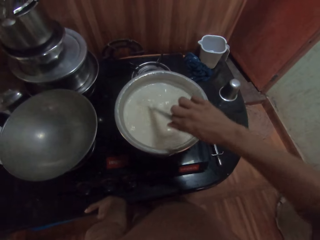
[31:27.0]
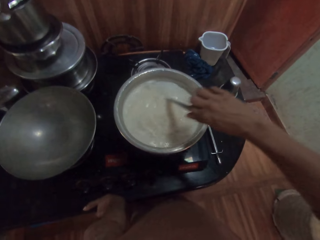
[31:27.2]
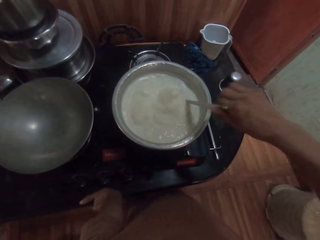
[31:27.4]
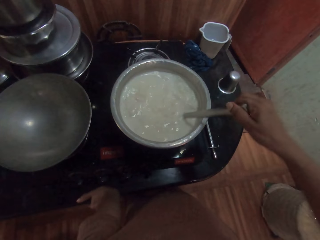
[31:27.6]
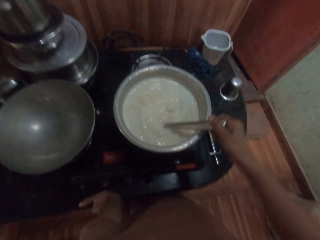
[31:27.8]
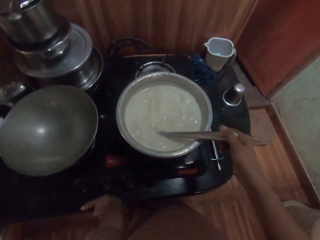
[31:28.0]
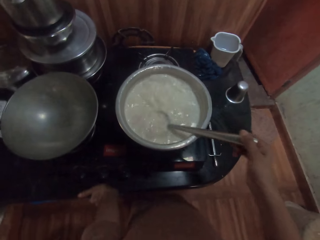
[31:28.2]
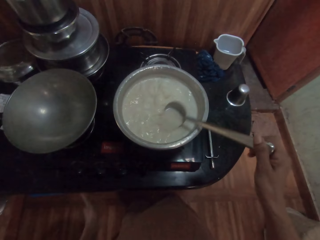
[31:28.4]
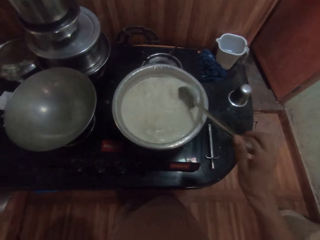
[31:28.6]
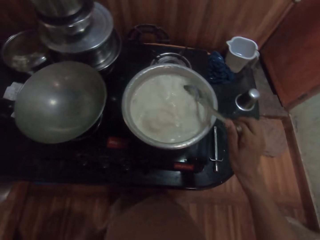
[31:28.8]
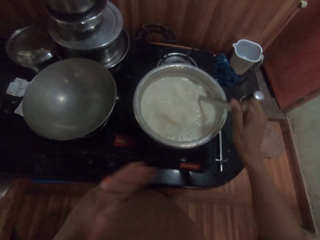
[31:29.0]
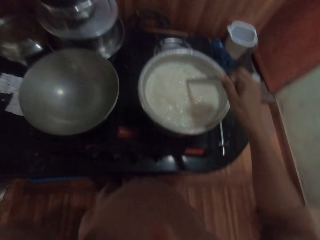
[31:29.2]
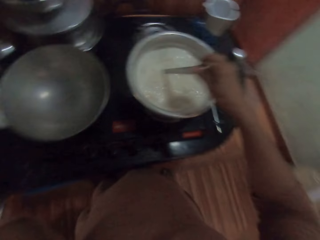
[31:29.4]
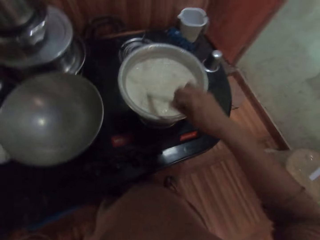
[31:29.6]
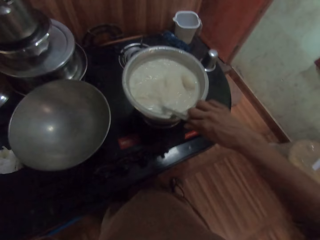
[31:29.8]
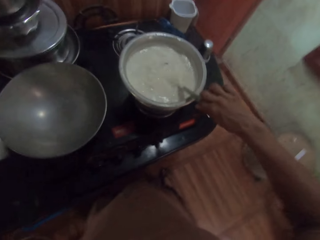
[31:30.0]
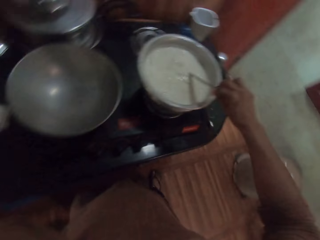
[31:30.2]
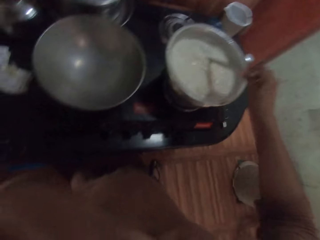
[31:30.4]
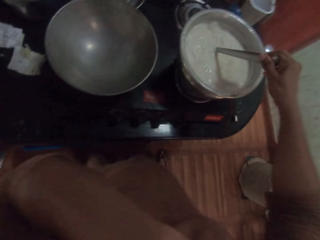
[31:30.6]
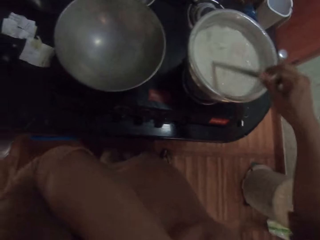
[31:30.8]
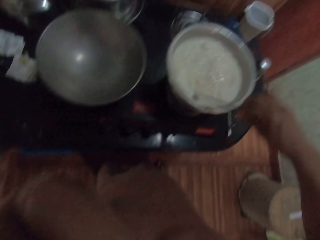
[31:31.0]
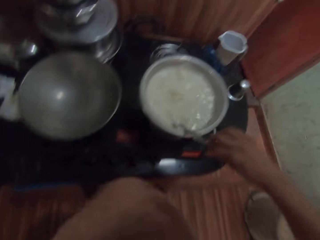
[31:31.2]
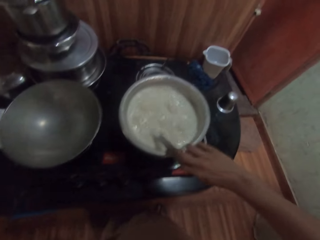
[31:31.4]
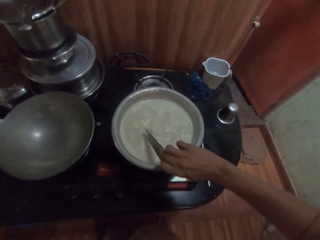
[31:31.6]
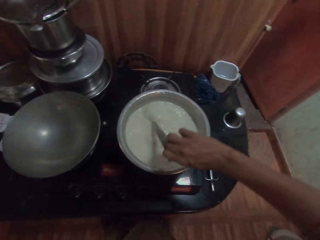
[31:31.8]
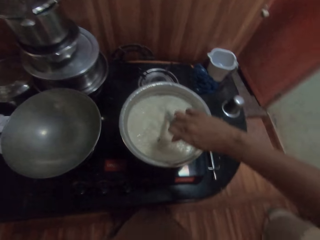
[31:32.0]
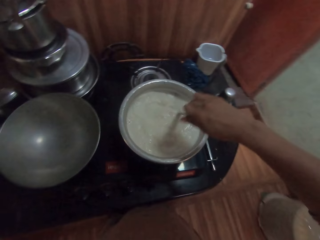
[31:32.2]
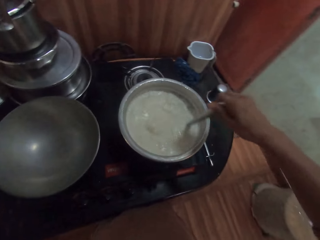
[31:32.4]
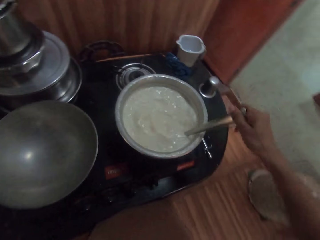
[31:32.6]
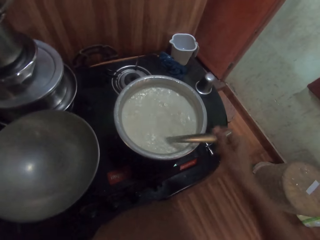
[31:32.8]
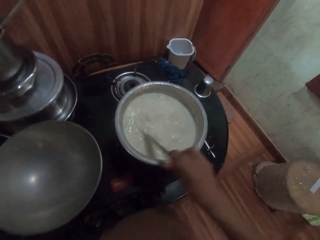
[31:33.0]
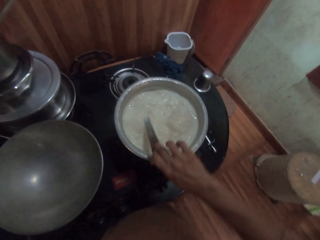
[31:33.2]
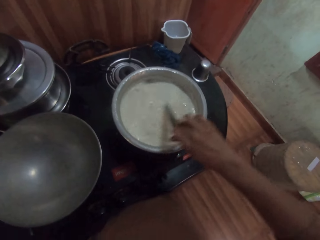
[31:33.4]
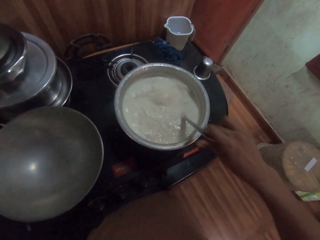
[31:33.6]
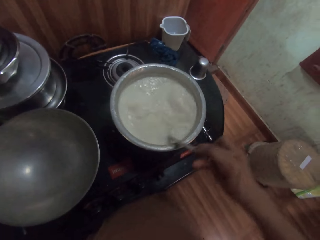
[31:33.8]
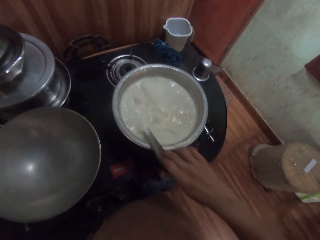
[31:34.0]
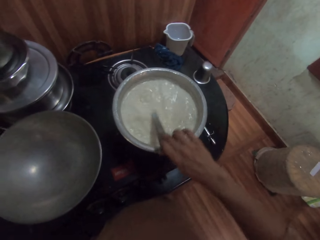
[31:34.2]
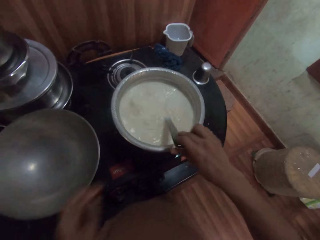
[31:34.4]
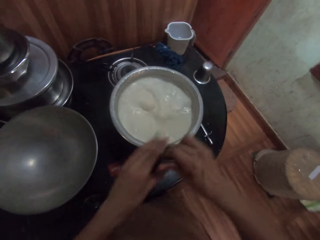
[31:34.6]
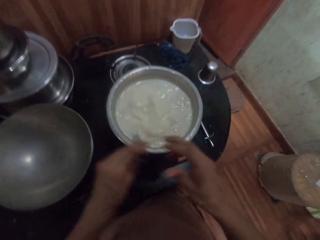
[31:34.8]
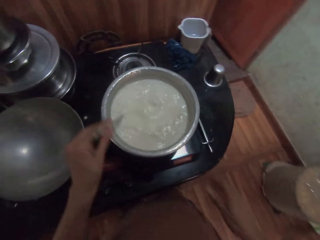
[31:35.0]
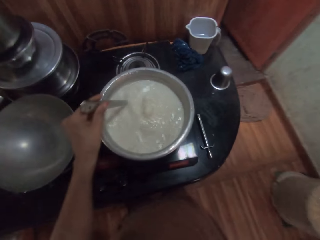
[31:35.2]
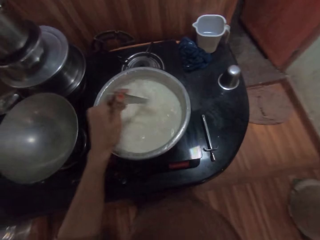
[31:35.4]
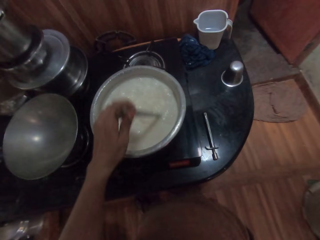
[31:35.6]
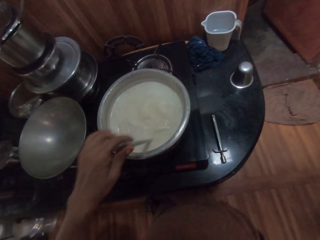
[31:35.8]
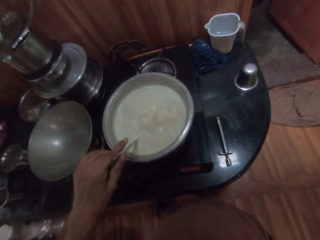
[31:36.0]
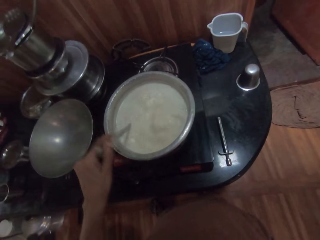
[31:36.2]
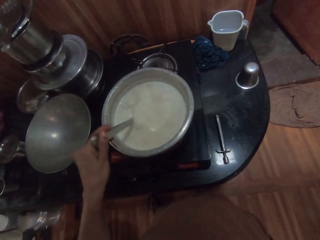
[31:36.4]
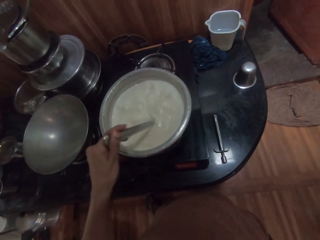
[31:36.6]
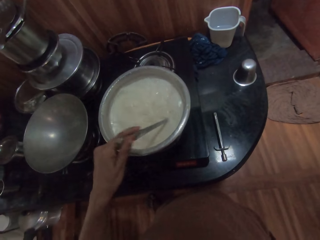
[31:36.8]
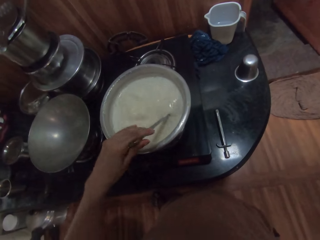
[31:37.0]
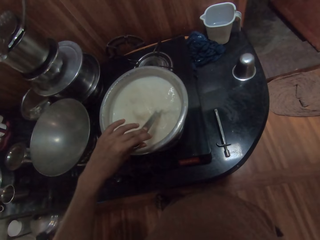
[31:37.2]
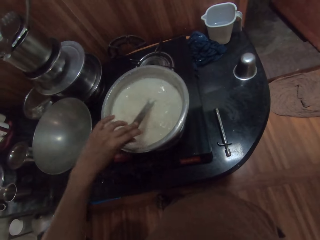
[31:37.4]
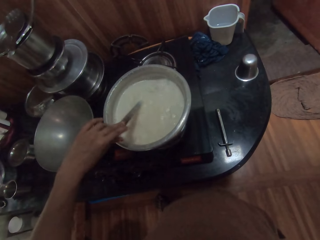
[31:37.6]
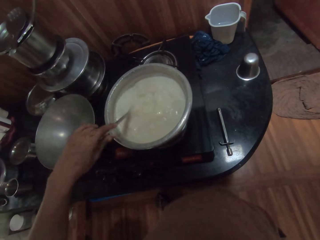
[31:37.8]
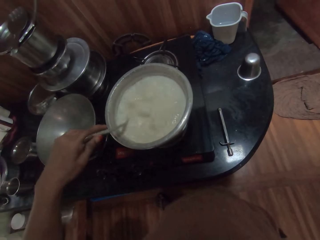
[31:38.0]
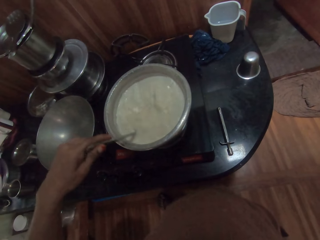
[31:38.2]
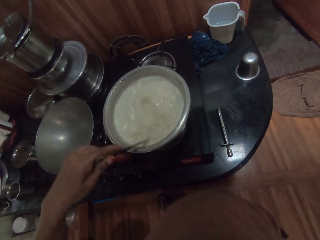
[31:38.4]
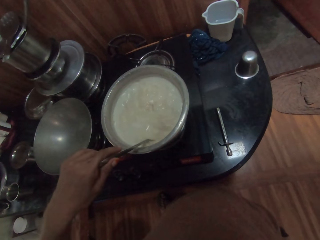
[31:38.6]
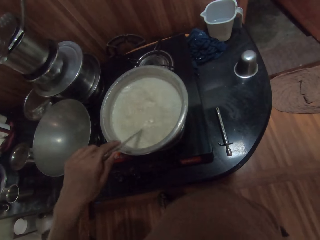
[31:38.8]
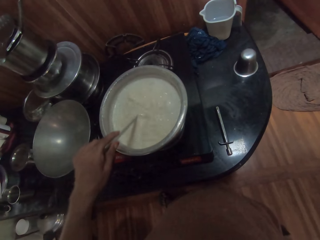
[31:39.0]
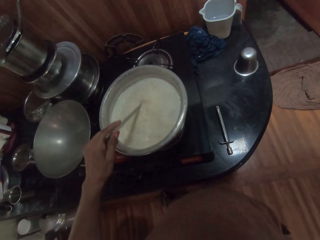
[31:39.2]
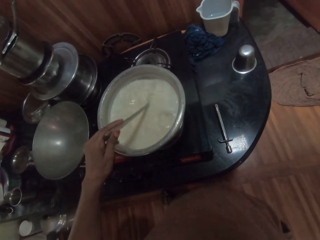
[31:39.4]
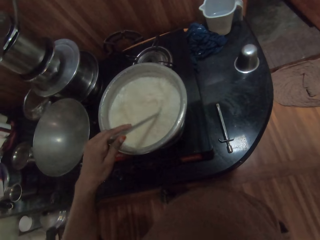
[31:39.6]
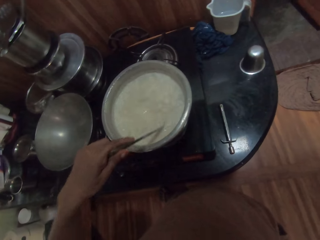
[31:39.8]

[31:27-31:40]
The camera wearer moves the left hand from the table. He raises the left hand. He lowers the left hand. He stirs the soup with the right hand. He passes the spoon from his right hand to his left hand. He turns the solution in the pot with the spoon in his left hand.

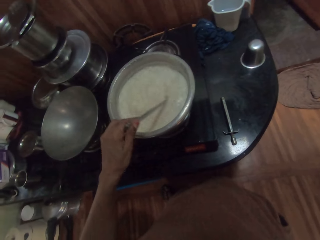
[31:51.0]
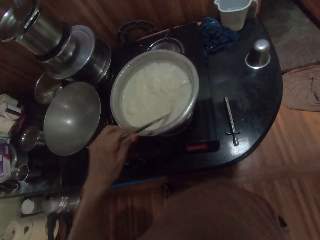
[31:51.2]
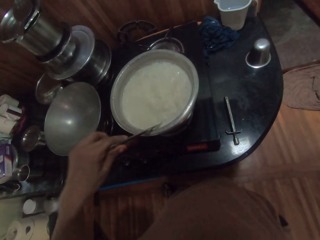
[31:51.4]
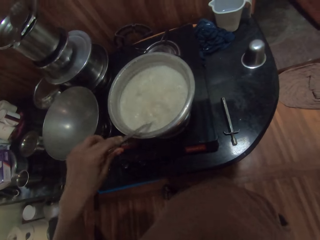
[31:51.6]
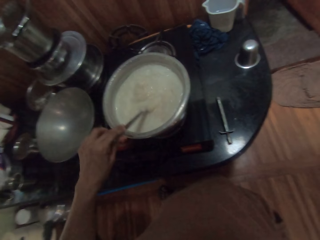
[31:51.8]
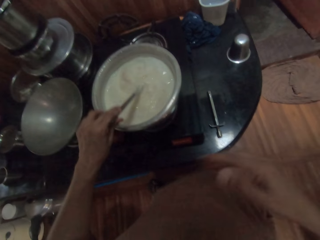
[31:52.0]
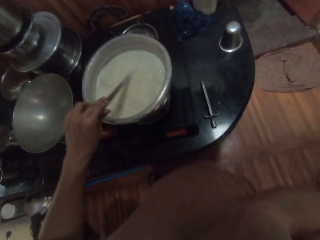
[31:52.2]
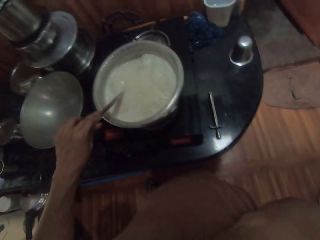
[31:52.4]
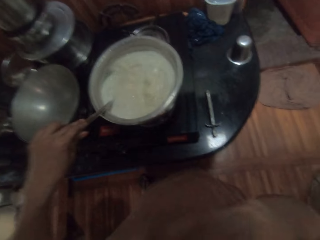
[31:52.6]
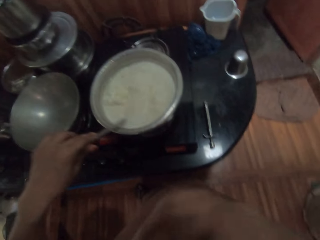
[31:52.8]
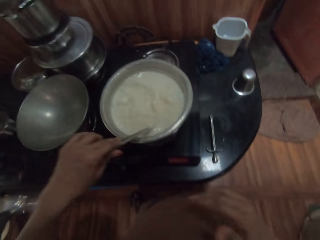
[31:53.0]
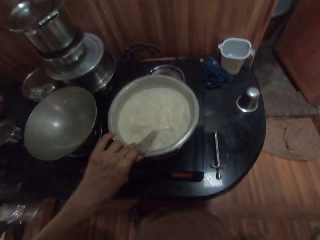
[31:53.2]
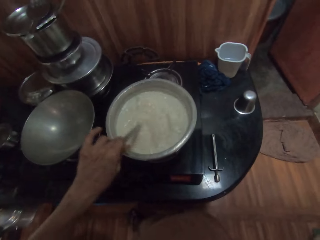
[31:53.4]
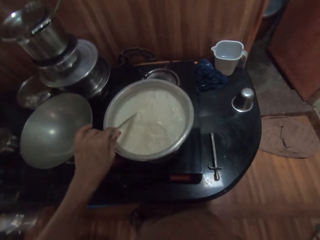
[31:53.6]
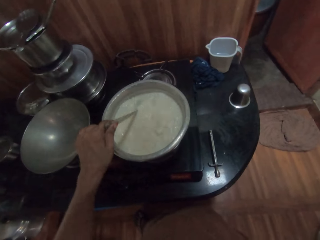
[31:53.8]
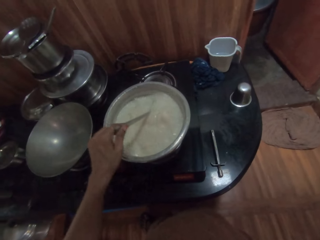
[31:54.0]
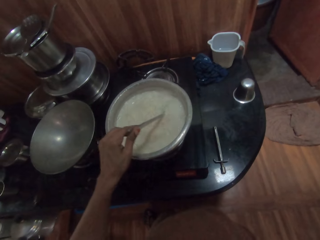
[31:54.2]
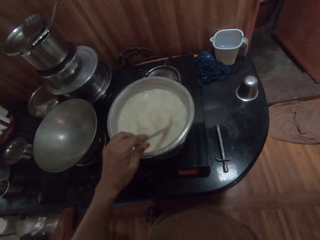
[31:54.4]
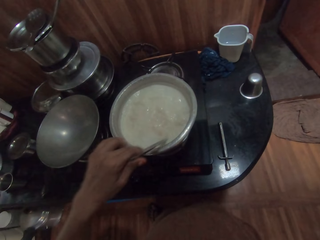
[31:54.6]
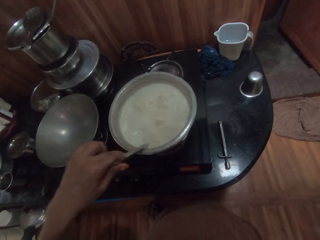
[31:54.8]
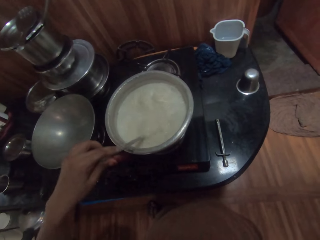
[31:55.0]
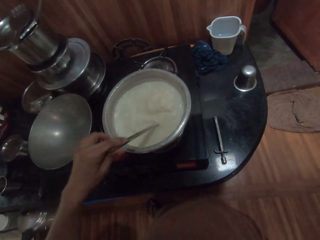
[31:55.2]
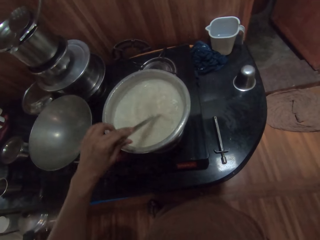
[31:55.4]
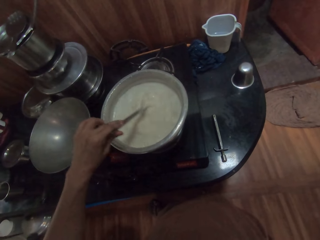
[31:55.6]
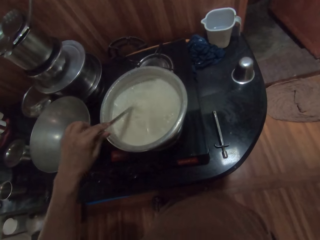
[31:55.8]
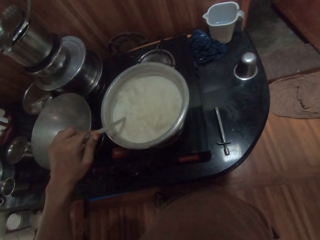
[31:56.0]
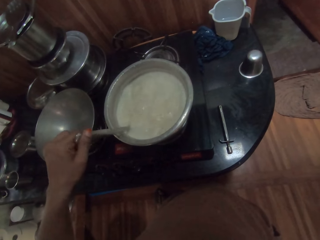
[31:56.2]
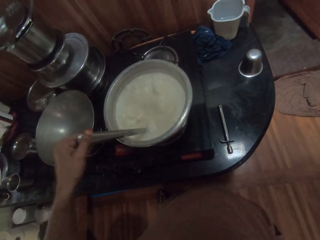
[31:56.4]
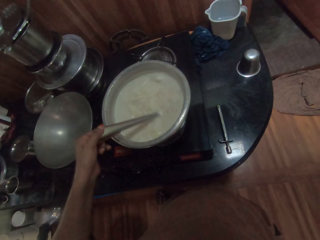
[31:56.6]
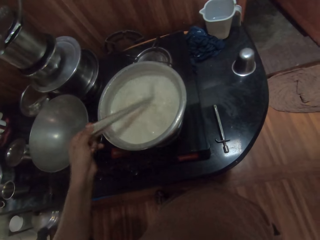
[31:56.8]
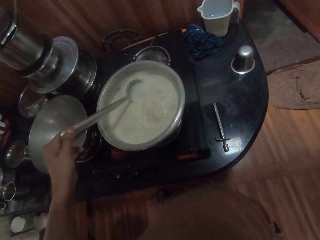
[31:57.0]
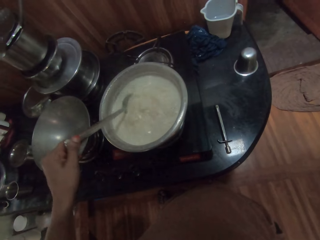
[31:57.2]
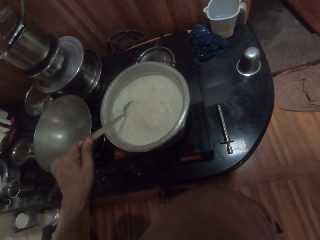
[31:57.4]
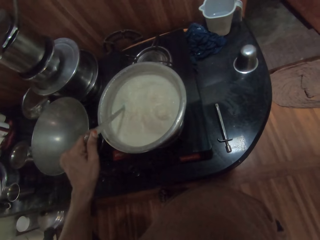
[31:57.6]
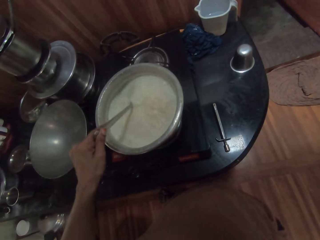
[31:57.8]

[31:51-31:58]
The camera wearer touches her face with her right hand.
